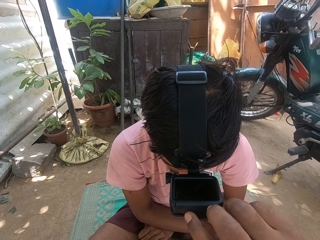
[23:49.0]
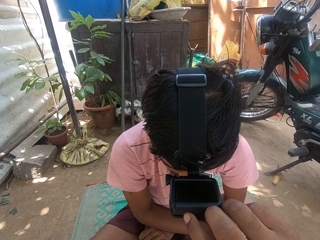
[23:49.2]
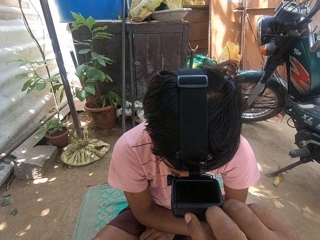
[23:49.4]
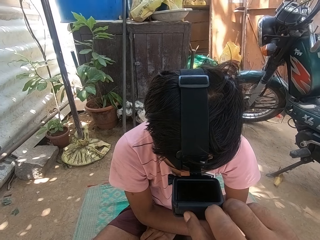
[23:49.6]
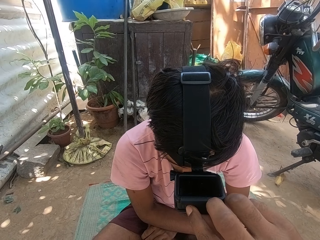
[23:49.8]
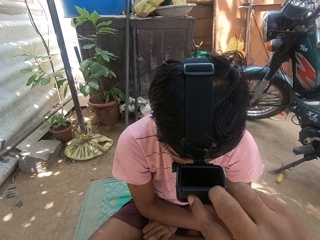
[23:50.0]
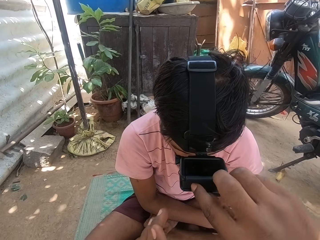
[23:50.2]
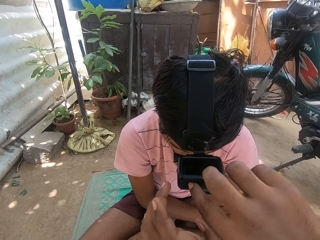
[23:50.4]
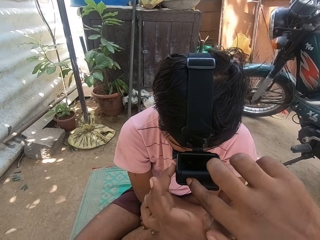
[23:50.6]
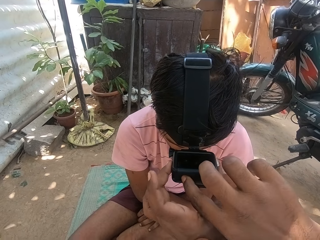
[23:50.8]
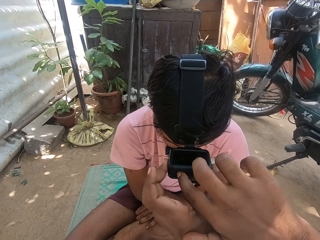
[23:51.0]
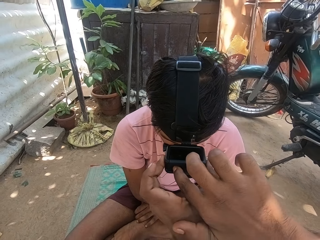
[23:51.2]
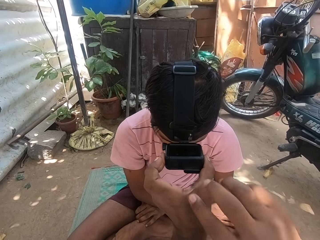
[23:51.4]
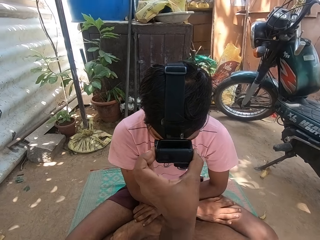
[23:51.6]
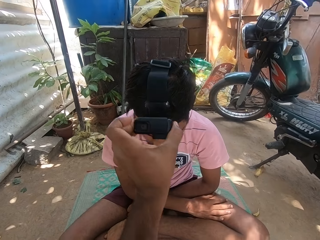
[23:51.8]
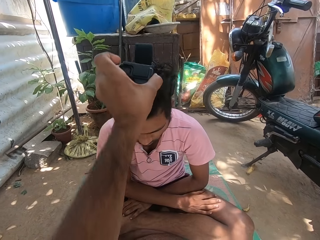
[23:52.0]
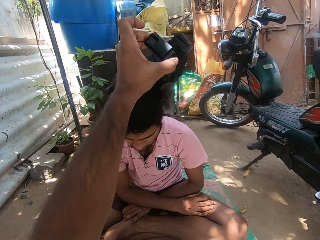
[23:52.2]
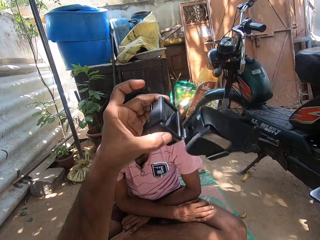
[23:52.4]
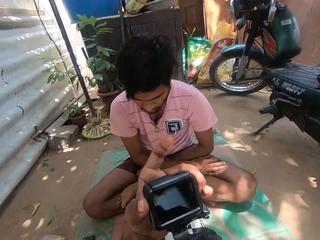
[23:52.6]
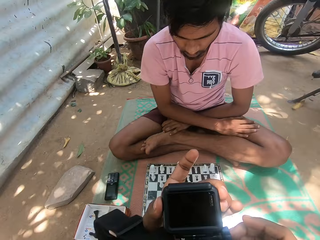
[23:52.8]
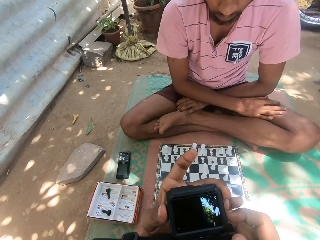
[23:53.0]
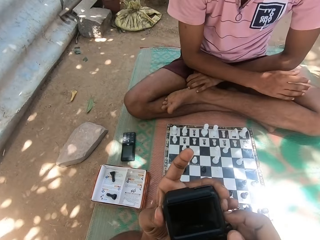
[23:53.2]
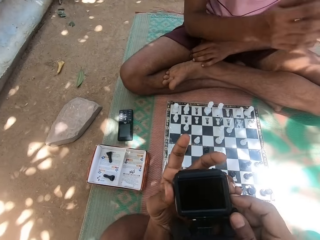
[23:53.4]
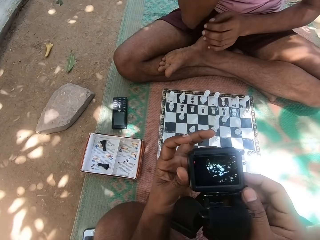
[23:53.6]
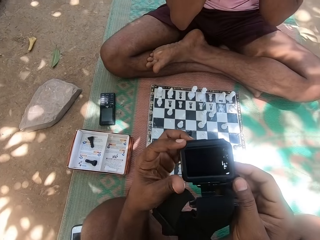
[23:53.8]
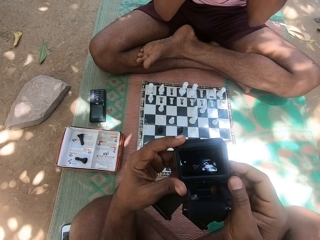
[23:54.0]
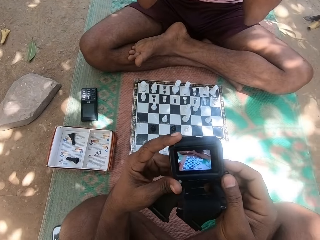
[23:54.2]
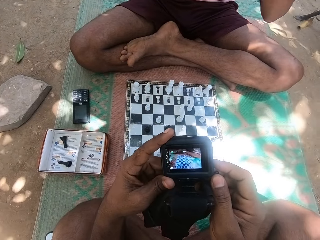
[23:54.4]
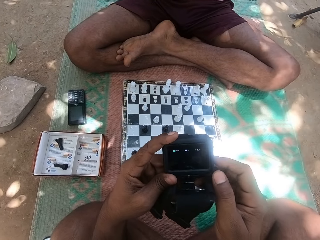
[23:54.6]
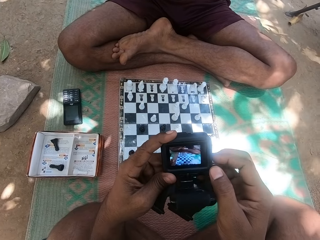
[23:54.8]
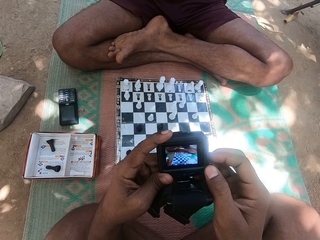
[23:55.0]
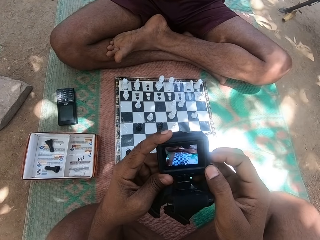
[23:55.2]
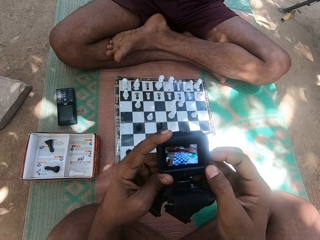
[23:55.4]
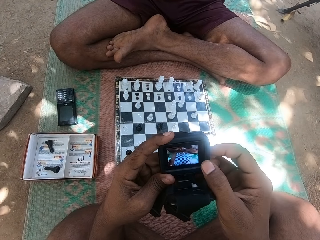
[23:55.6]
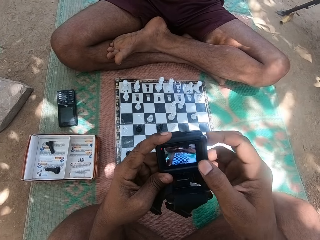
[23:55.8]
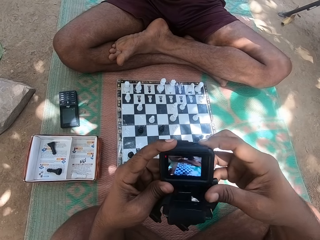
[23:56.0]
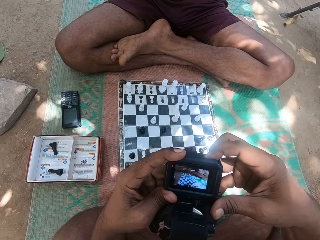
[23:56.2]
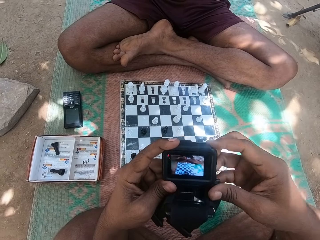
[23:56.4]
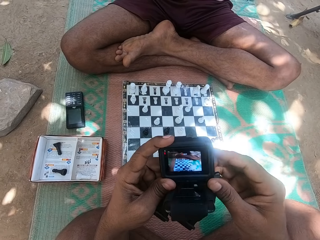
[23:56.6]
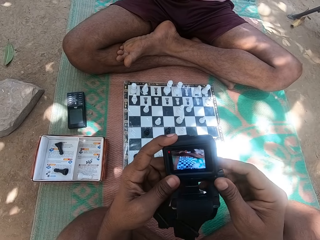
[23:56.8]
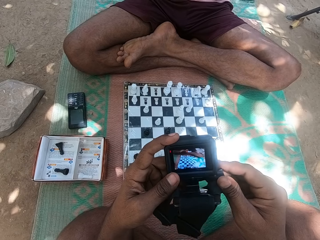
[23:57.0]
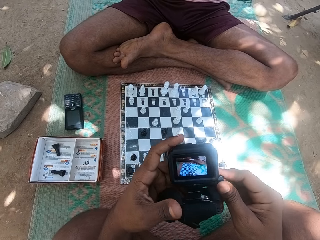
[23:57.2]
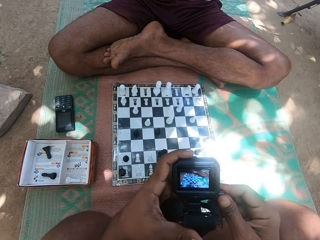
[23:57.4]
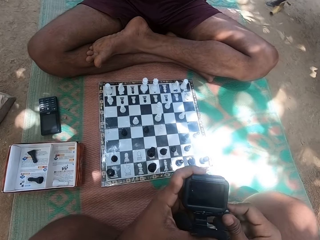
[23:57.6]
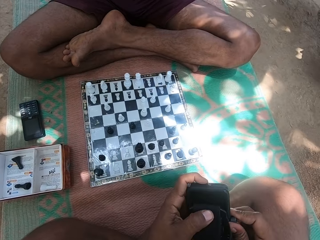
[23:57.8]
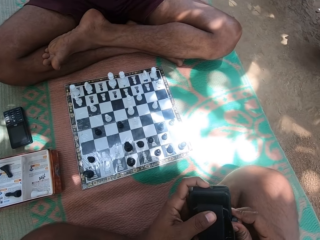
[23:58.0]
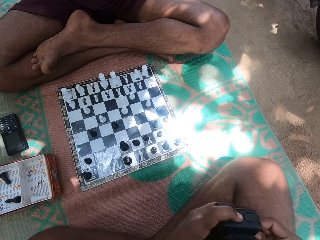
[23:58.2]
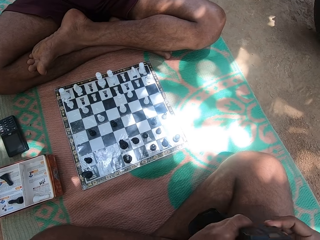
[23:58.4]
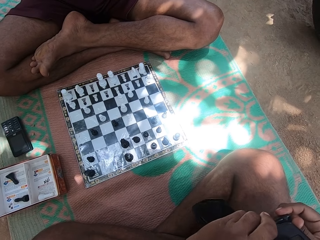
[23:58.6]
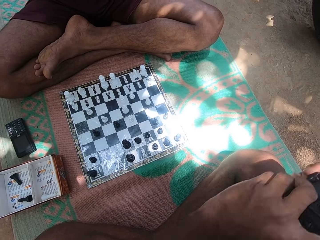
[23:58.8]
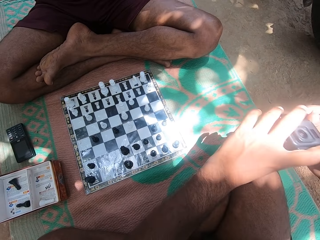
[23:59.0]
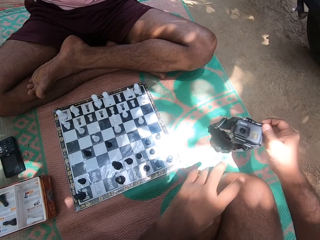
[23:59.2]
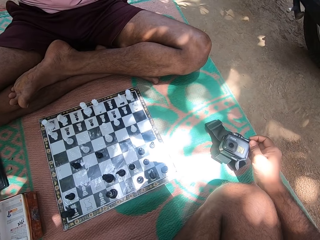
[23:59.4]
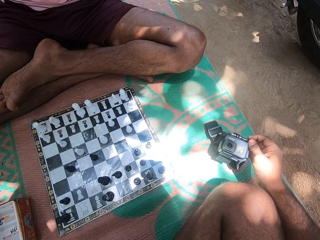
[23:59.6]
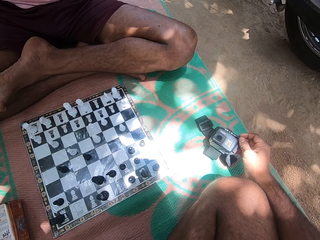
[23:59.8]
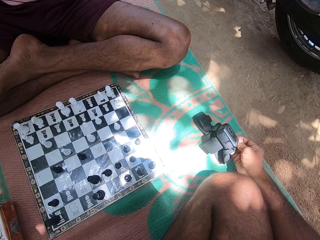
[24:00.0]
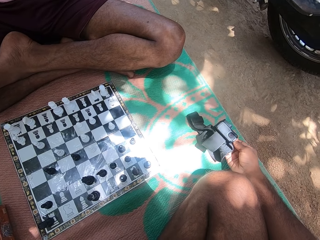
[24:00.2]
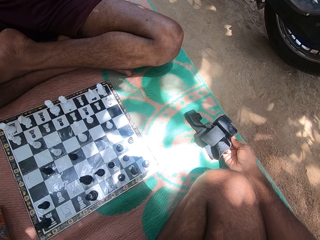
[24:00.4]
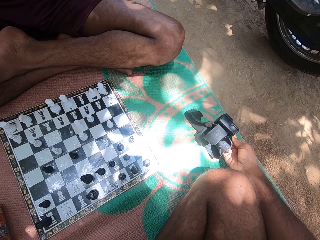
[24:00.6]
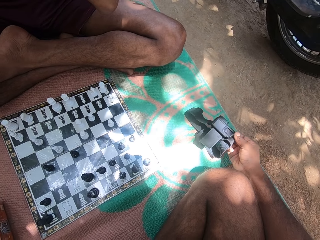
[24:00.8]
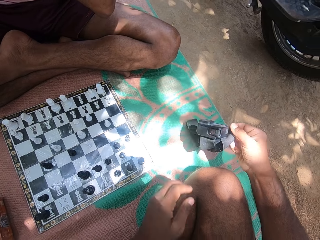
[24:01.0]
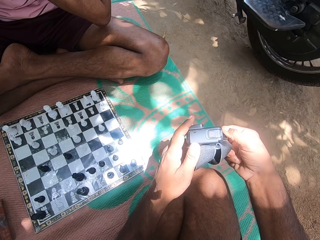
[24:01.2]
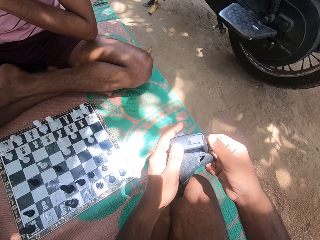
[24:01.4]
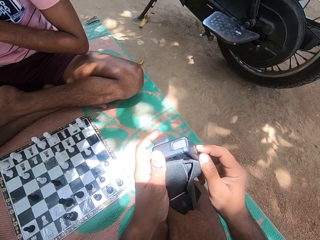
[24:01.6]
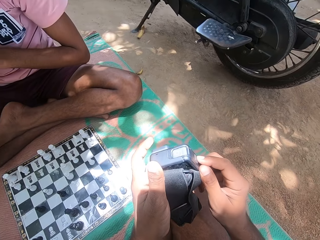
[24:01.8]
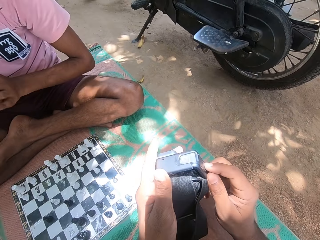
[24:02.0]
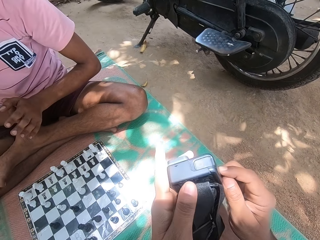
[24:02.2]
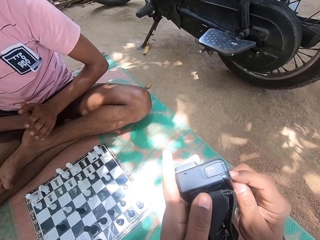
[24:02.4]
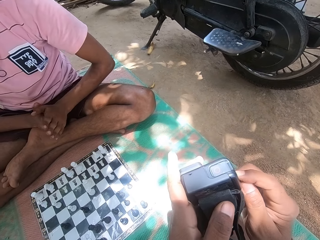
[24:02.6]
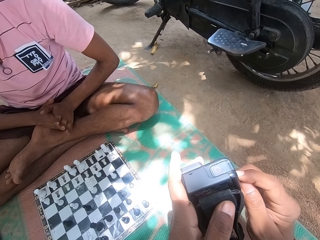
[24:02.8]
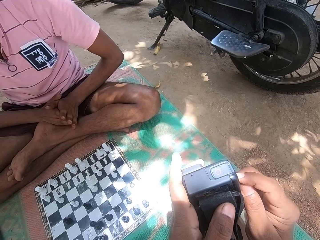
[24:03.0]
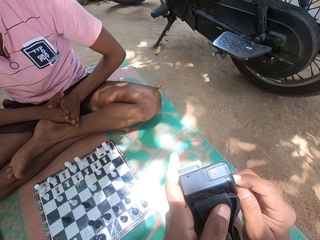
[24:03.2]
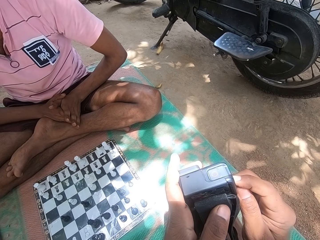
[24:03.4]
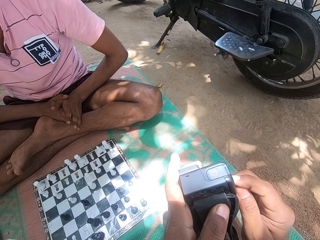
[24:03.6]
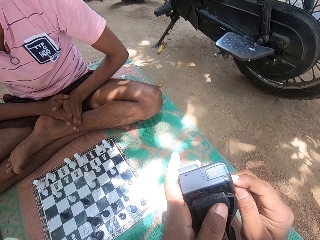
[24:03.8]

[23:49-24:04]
The camera wearer removes the camera on the head of the person with the left hand. They set the camera of the person. They hold the camera with both hands. They operate the camera with the right hand. They place the camera on the mat with the right hand. They pick up the camera on the mat with the right hand.

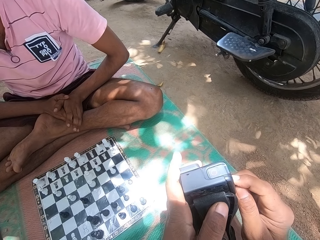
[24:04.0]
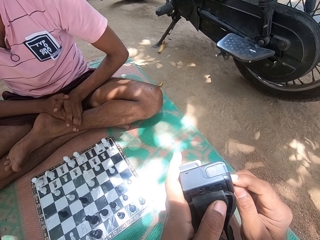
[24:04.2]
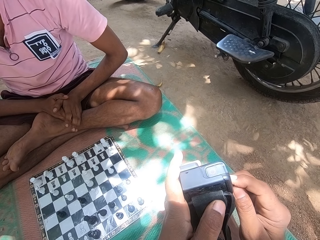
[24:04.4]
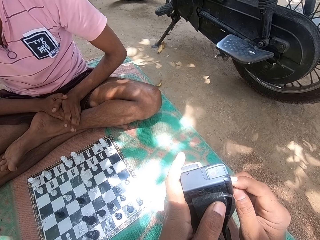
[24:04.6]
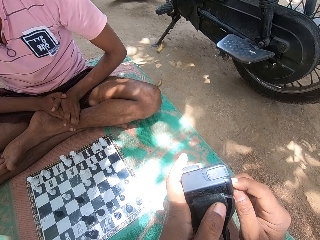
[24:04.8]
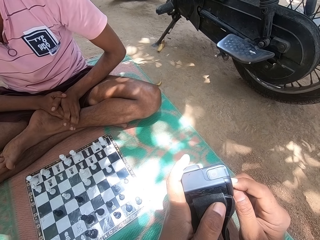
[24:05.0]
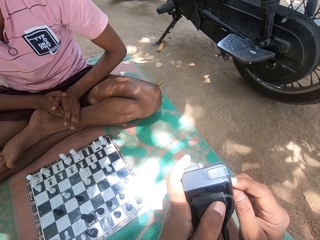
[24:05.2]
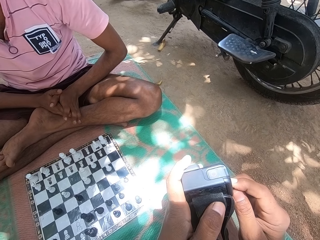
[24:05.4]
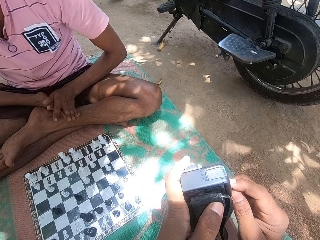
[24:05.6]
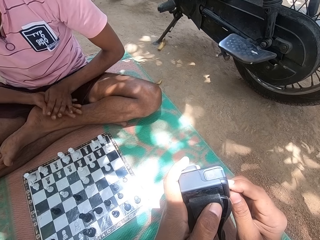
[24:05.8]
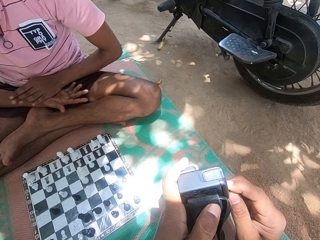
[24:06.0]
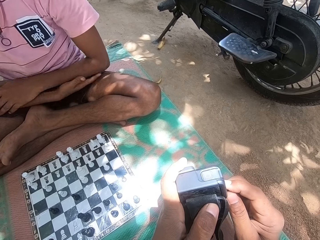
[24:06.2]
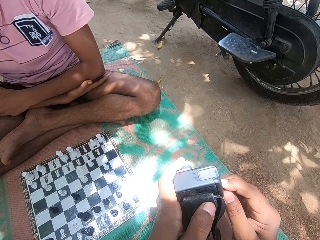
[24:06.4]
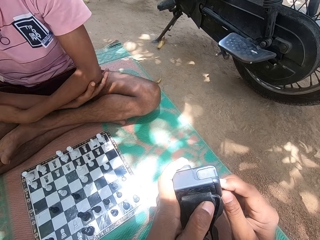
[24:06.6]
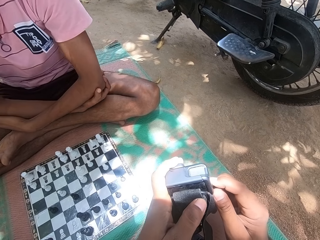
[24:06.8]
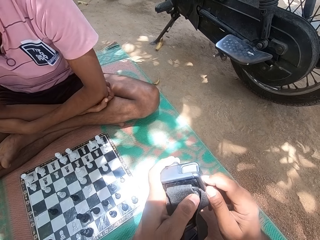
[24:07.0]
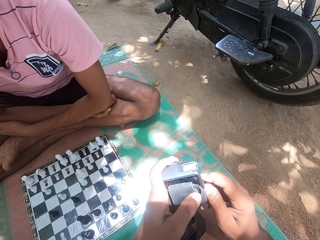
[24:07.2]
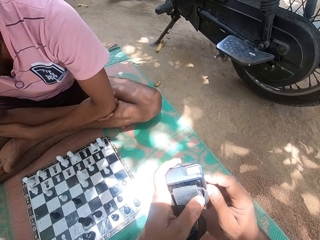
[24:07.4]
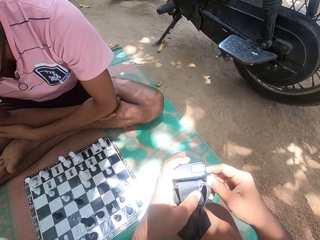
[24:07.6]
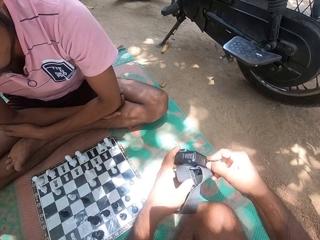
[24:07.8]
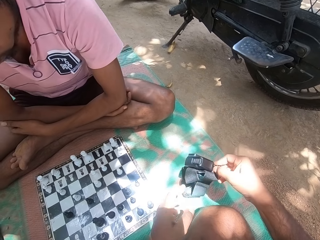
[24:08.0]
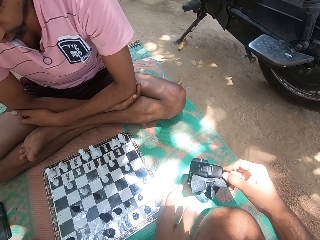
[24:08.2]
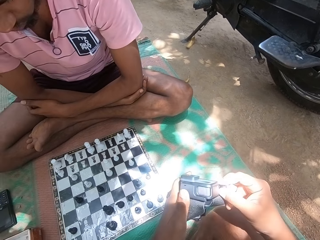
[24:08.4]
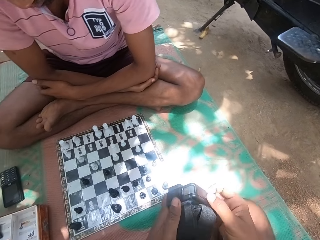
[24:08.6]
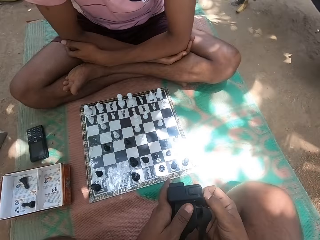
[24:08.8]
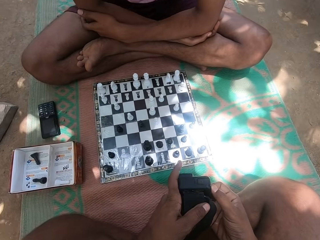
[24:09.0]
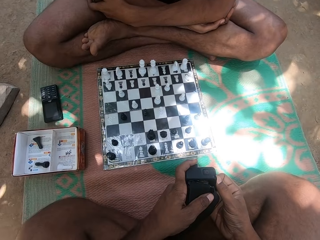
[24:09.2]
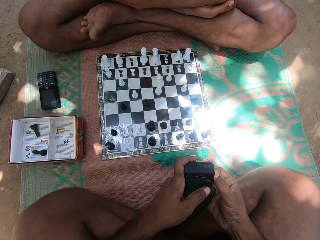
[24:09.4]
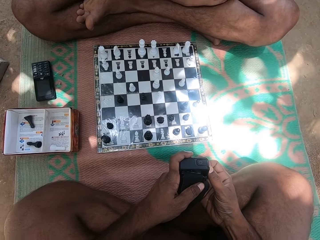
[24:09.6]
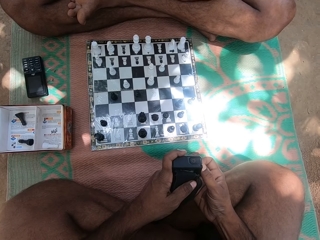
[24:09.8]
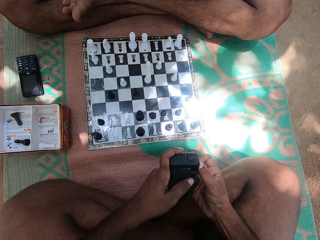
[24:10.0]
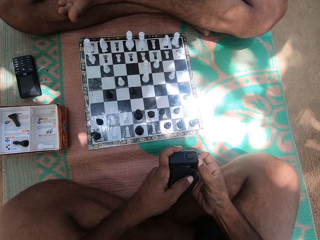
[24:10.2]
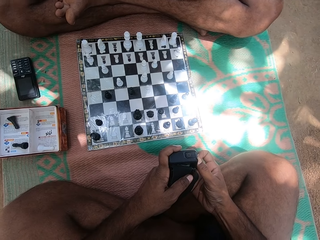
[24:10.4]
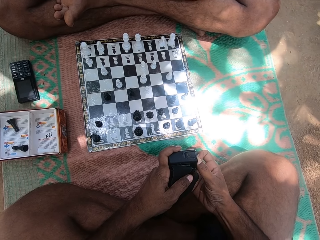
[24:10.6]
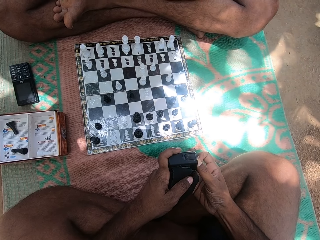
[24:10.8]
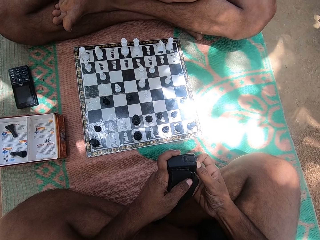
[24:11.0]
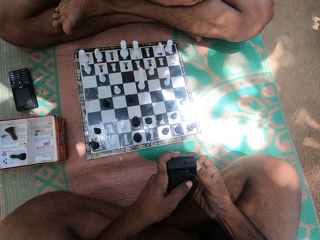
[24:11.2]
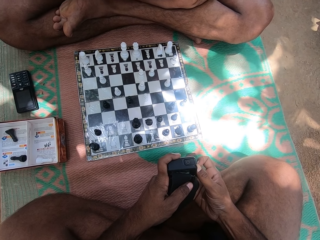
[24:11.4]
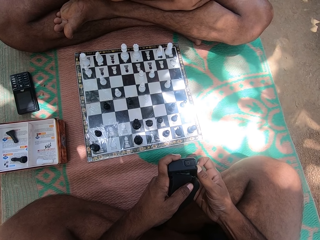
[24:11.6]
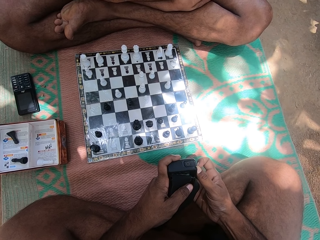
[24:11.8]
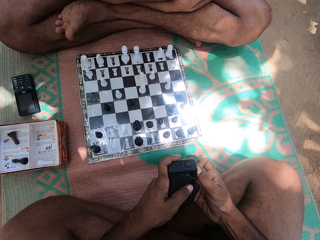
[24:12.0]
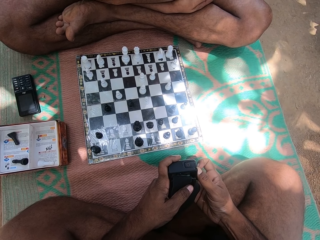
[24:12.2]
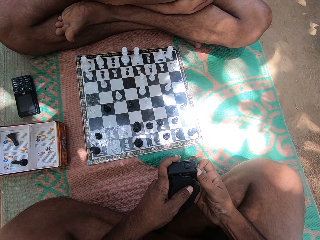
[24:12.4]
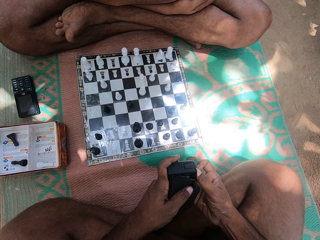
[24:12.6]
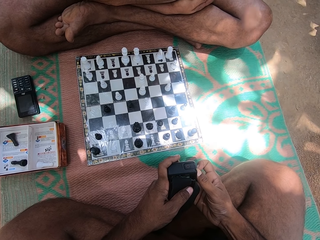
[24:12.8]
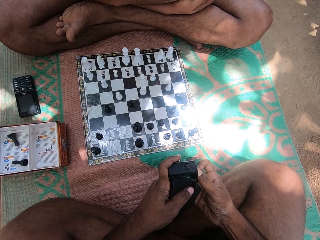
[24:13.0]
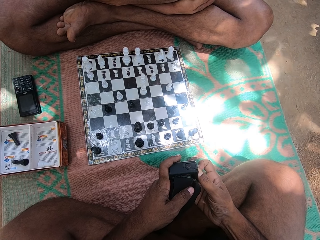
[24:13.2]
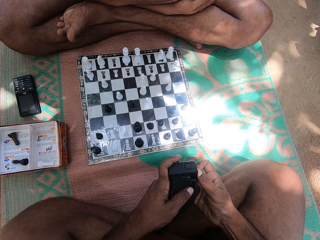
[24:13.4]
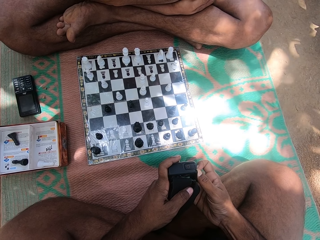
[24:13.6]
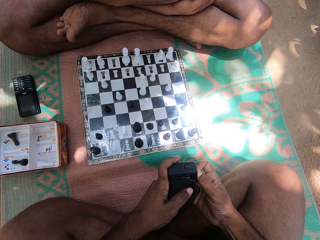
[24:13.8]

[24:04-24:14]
The camera wearer operates the camera with the right hand. They hold the camera with both hands.
